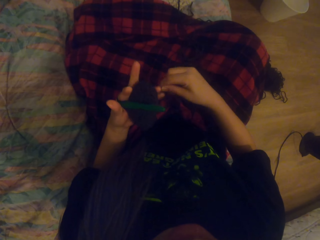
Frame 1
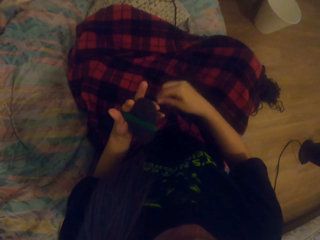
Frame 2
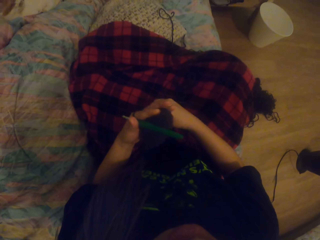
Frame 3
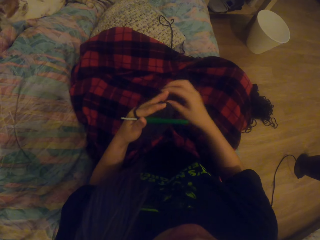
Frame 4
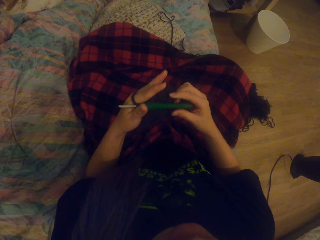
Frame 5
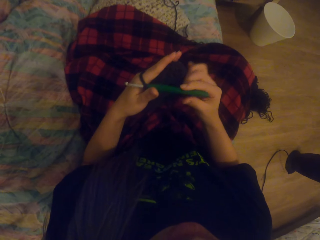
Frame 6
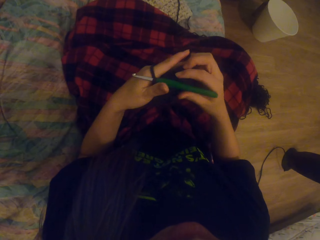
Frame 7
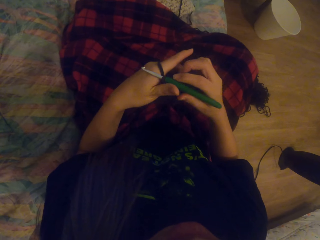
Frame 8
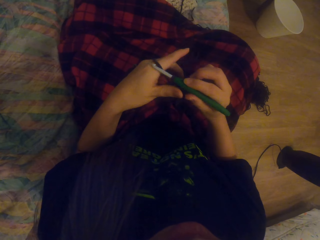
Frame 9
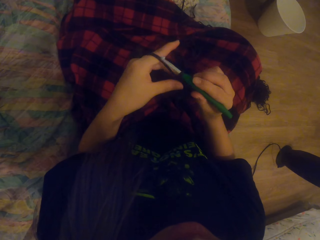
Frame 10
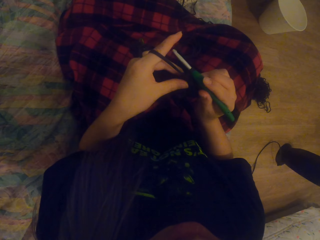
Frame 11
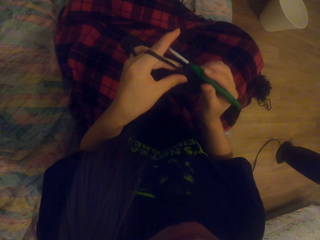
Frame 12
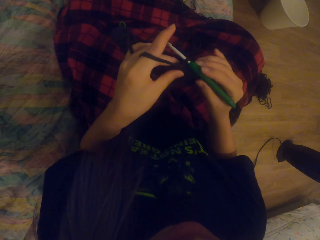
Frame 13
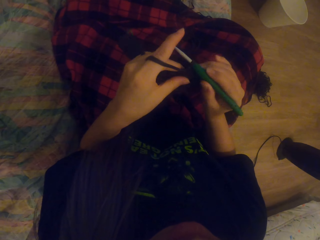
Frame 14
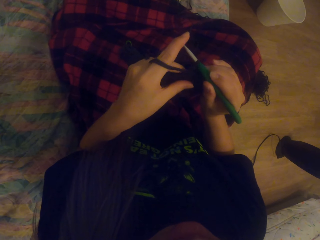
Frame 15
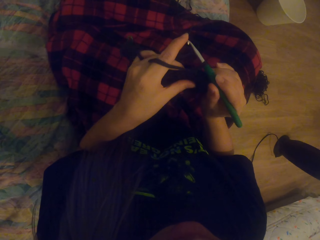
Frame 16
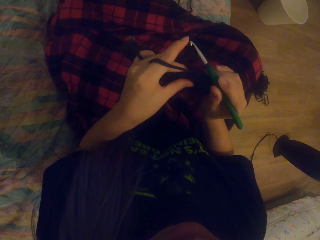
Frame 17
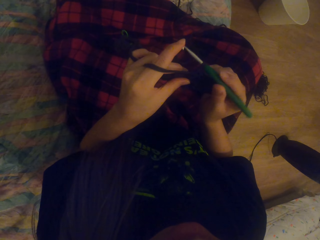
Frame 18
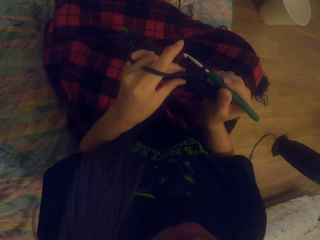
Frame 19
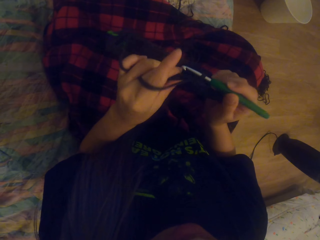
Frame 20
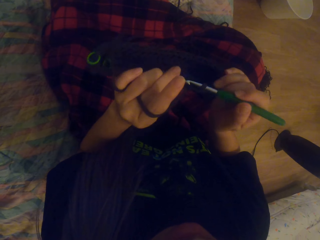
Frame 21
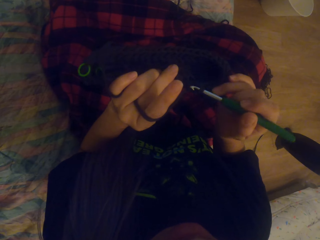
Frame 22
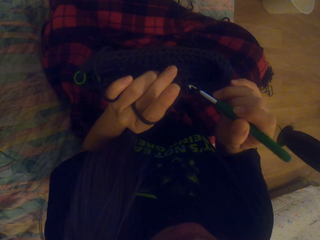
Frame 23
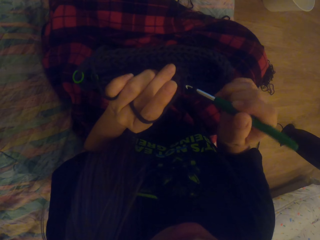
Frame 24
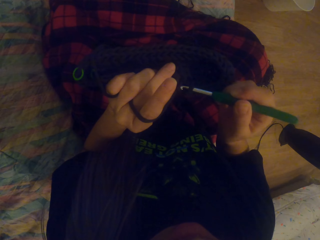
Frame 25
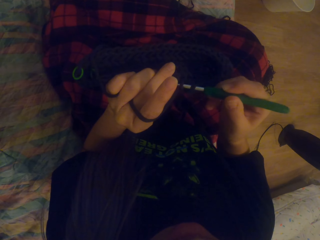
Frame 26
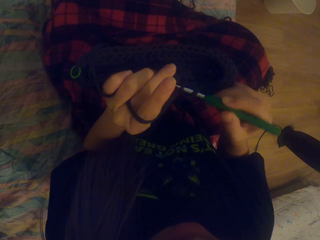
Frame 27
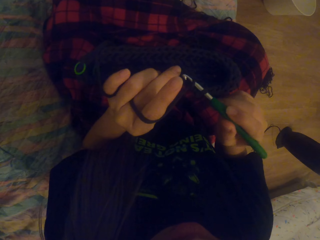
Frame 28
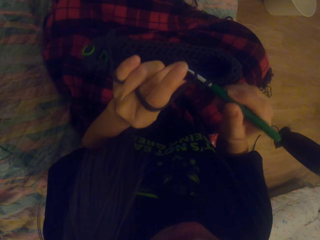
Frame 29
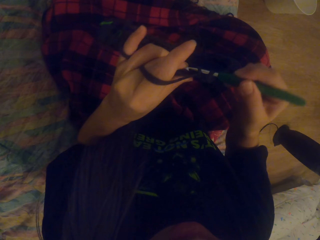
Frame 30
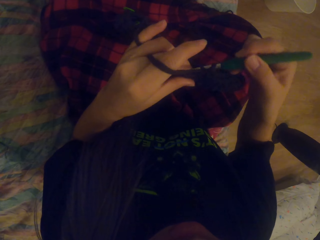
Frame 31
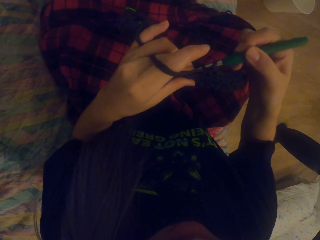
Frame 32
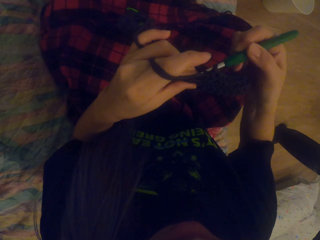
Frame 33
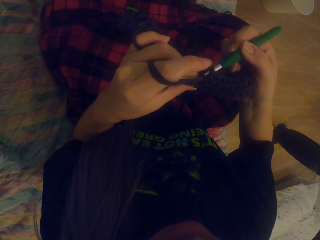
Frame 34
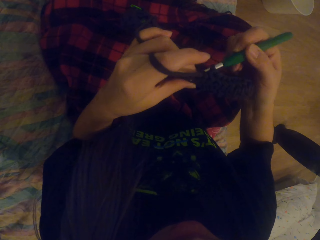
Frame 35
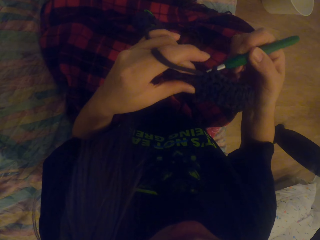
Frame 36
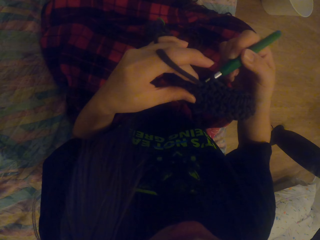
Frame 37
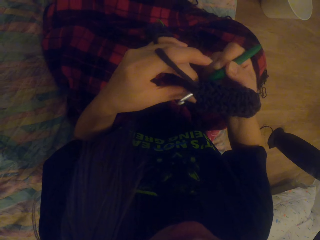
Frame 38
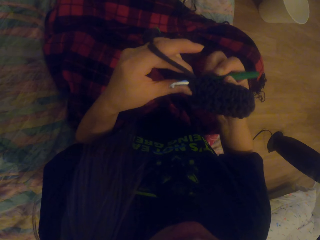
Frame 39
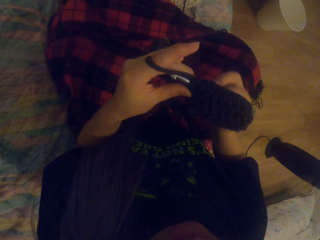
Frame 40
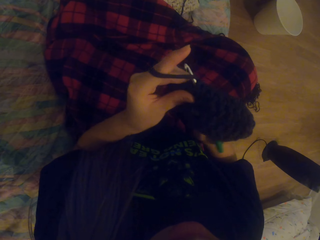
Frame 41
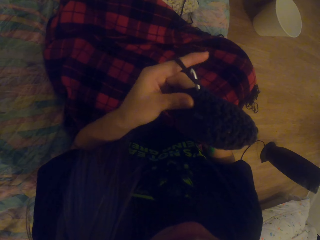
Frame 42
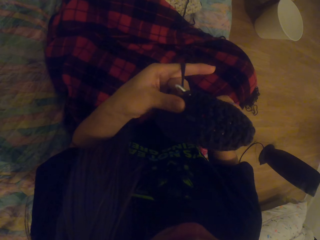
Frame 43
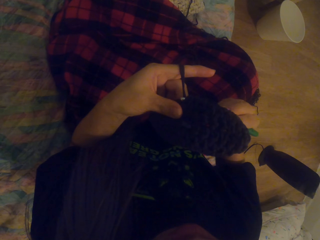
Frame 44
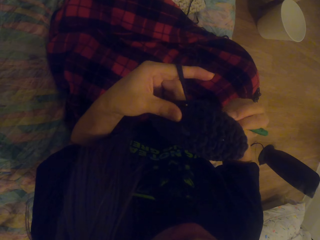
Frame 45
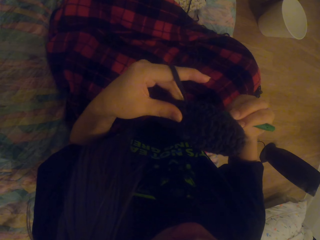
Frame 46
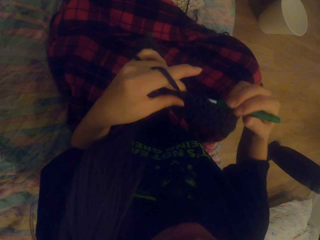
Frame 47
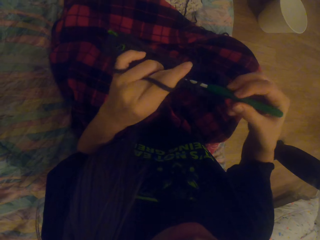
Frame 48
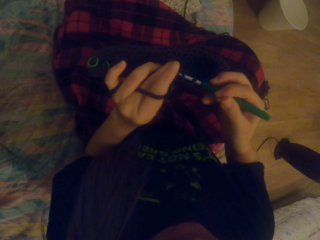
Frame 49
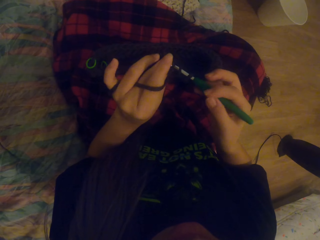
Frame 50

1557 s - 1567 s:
The camera wearer crochets a garment using a yarn and a hook.

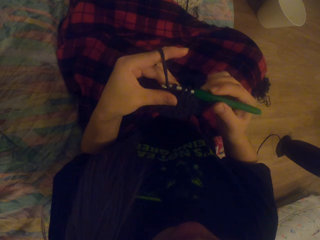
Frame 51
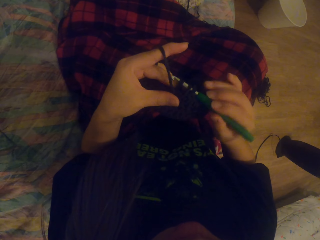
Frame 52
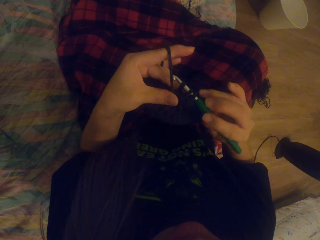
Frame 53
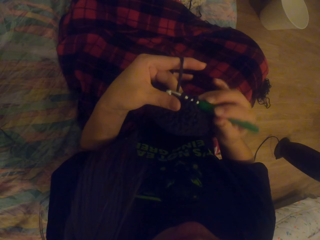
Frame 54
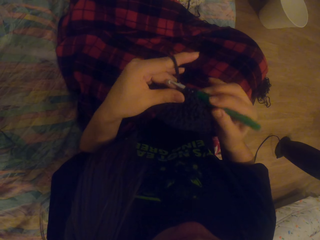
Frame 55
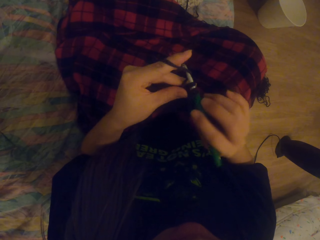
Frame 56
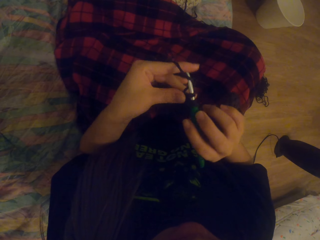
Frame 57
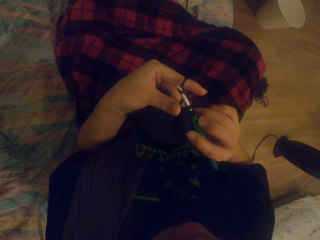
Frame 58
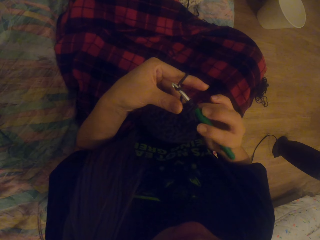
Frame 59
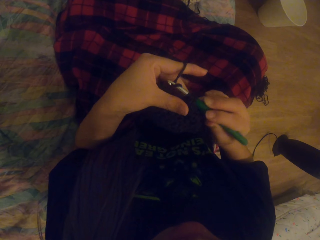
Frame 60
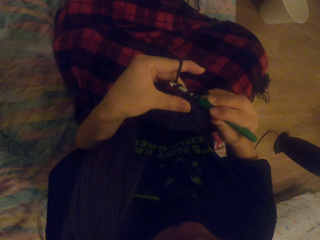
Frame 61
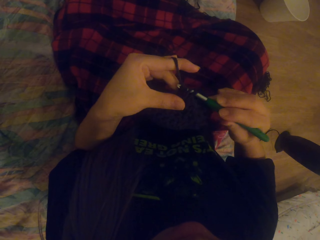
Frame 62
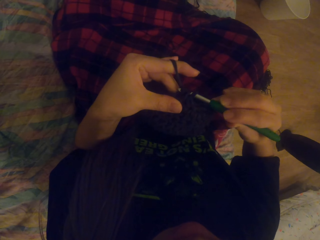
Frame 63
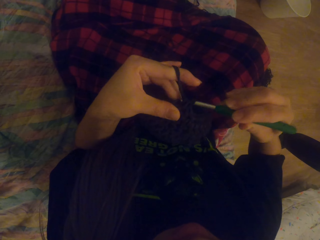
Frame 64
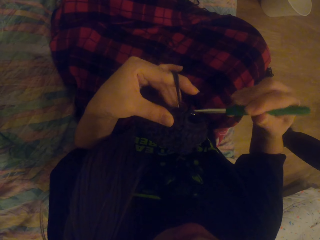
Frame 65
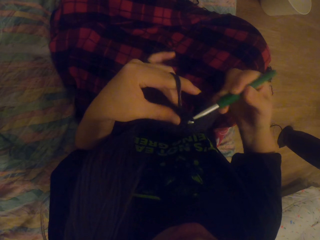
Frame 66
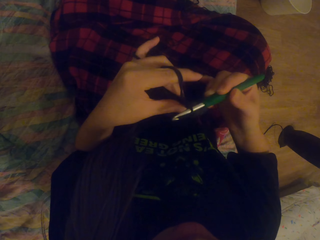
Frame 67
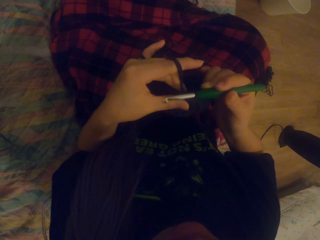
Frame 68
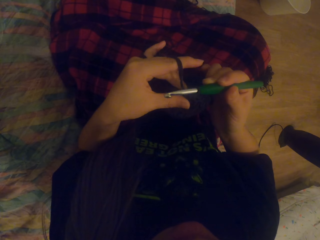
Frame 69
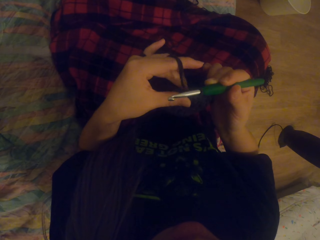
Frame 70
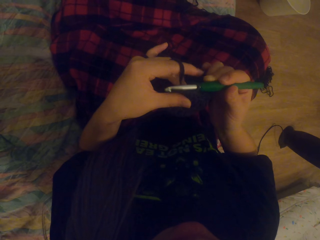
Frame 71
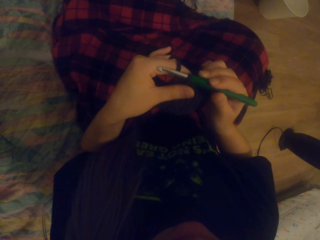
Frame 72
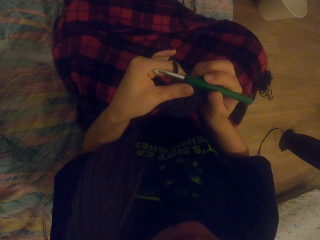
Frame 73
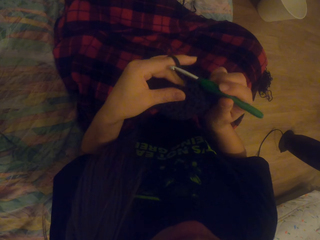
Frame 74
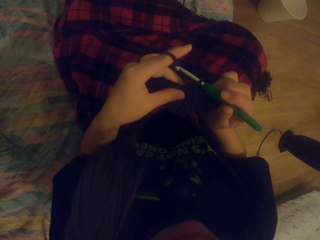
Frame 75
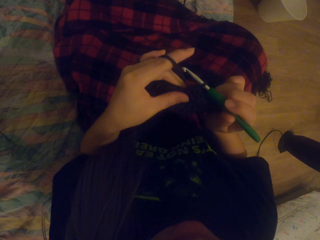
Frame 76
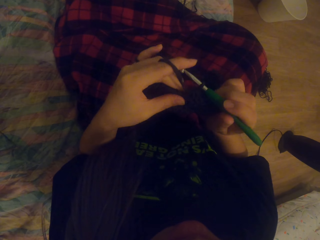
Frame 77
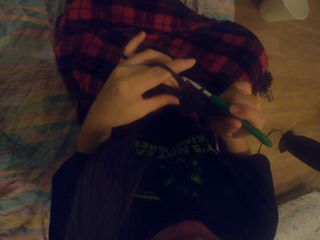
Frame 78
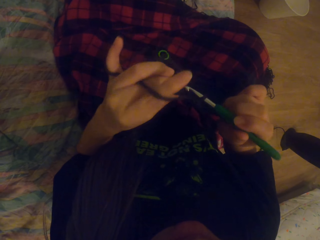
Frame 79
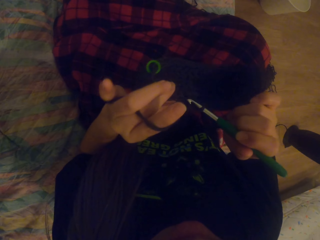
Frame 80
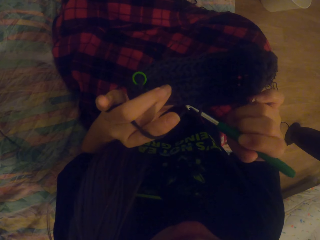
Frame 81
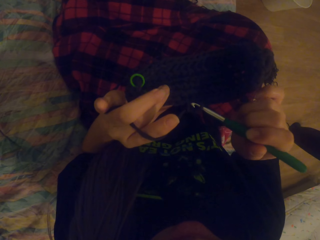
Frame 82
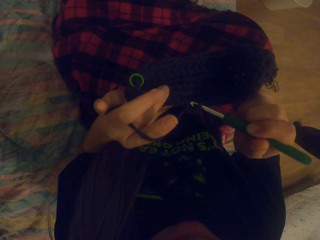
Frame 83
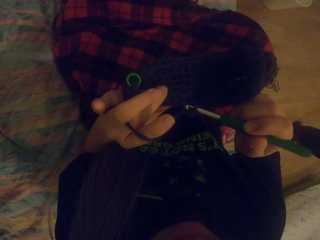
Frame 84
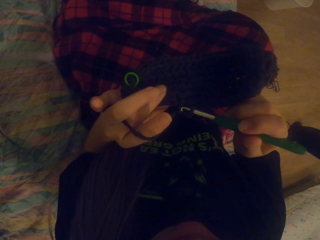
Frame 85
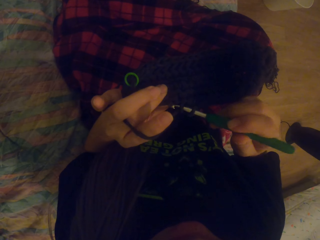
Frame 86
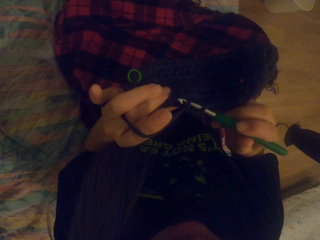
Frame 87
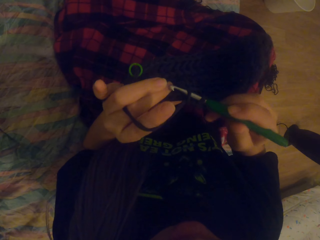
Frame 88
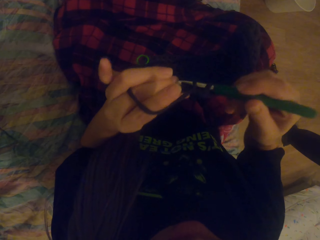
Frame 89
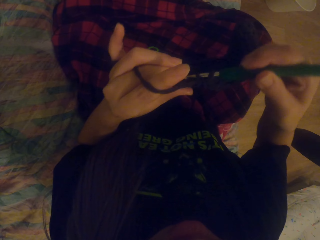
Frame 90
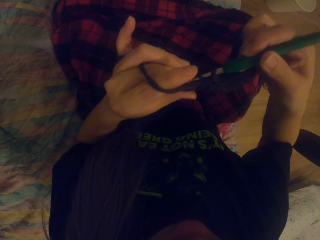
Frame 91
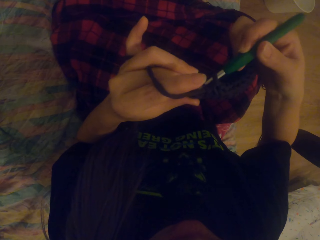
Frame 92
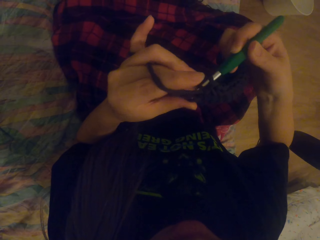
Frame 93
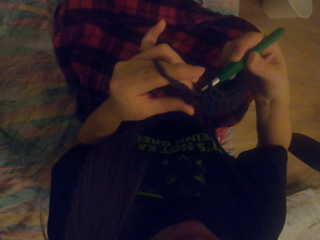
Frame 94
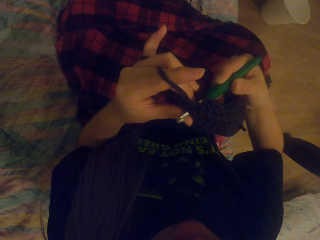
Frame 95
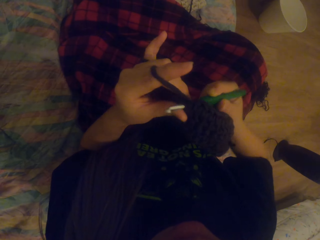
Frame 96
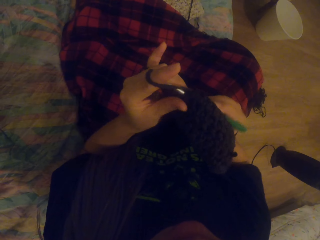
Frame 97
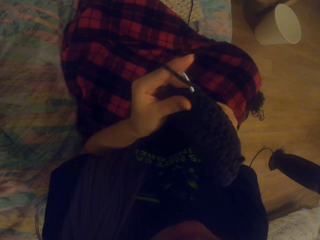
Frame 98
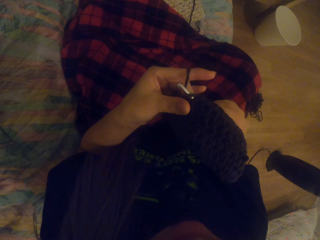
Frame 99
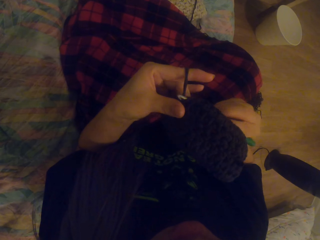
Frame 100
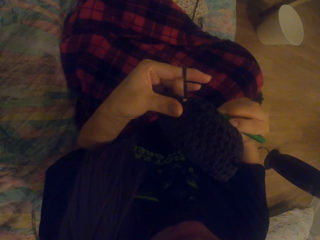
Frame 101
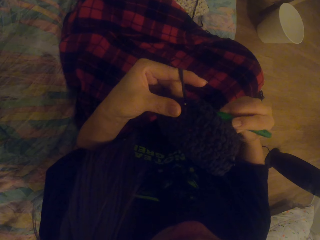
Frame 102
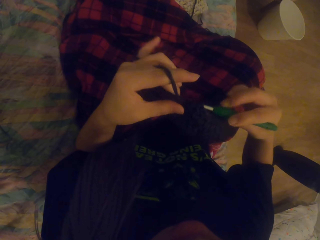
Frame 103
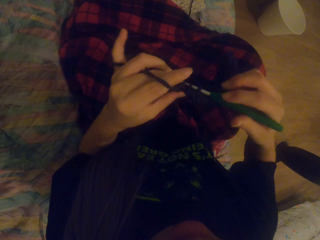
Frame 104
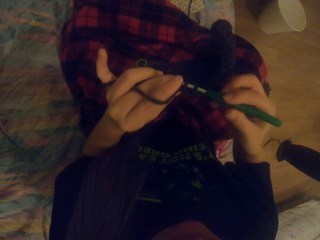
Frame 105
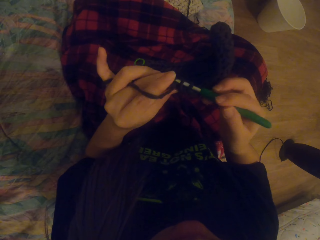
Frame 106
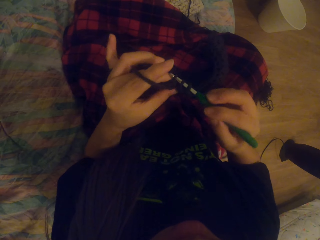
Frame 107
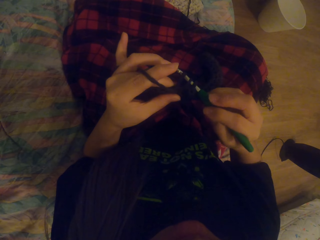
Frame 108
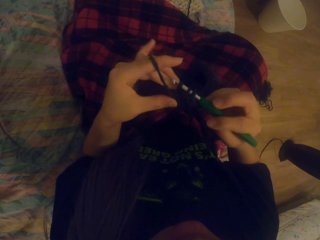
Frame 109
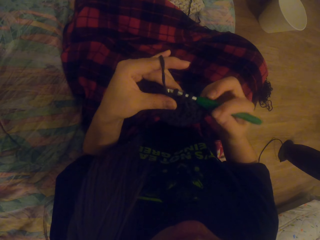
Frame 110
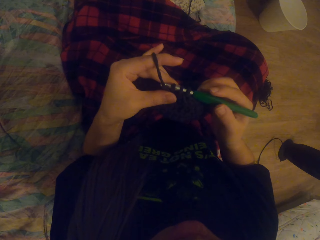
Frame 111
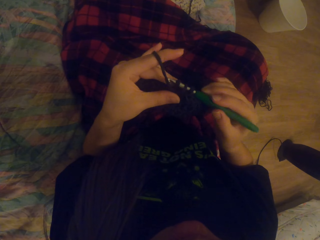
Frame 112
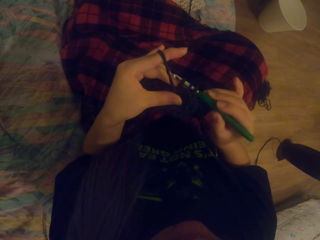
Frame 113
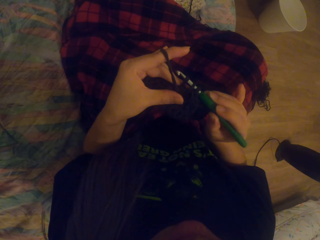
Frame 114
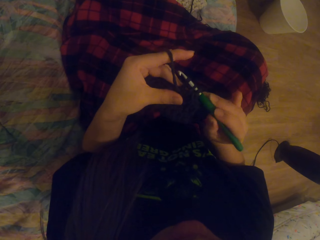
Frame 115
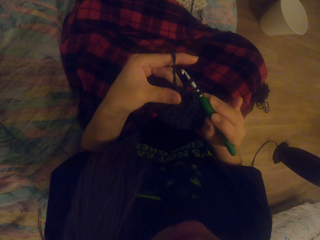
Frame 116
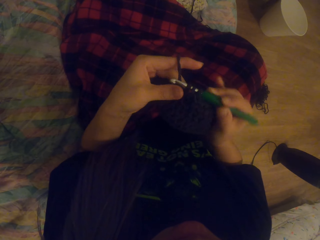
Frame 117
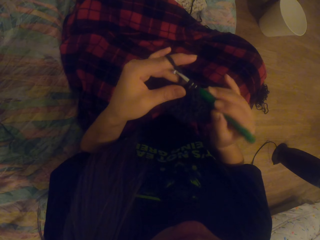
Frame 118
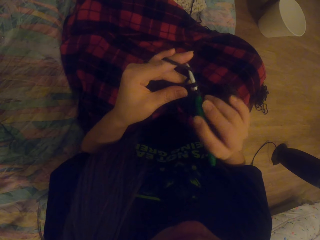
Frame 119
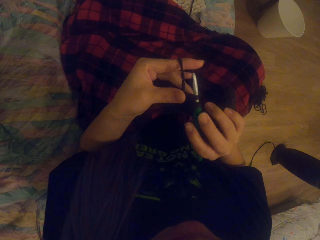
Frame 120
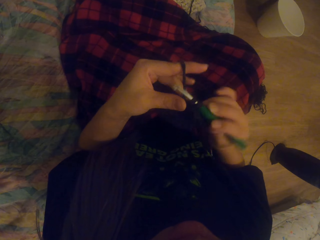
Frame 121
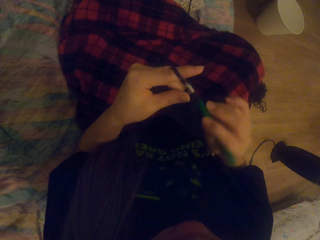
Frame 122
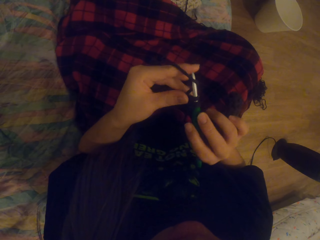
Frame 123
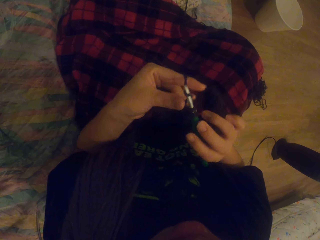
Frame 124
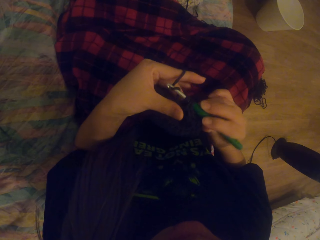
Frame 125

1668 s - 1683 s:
The camera wearer looks at the cloth and crochets. They crochet again. They look at the cloth.
